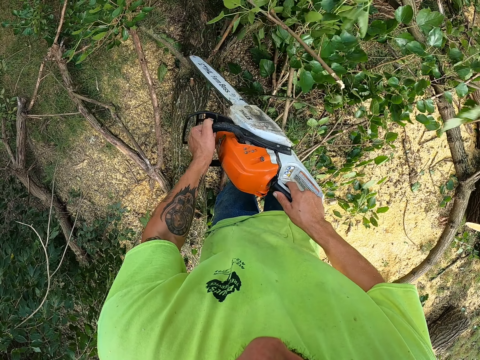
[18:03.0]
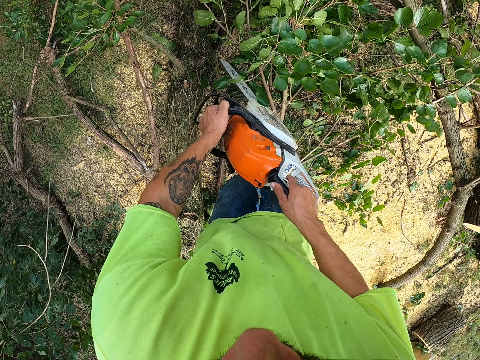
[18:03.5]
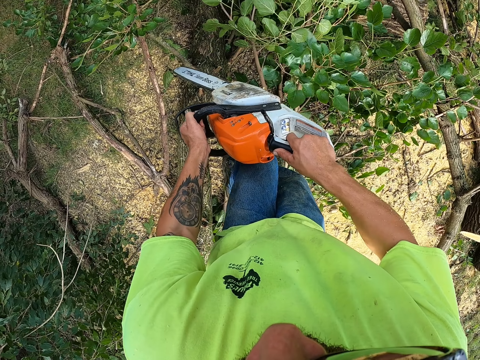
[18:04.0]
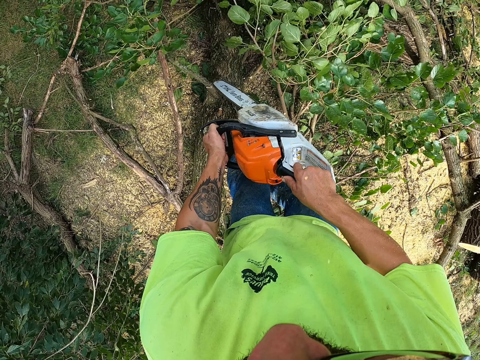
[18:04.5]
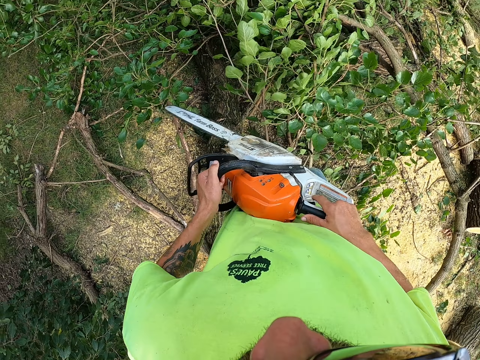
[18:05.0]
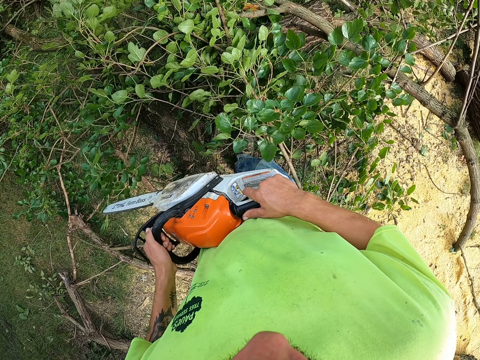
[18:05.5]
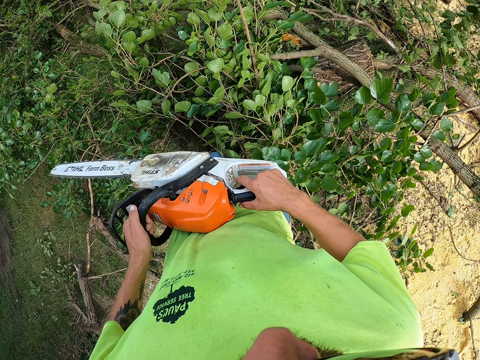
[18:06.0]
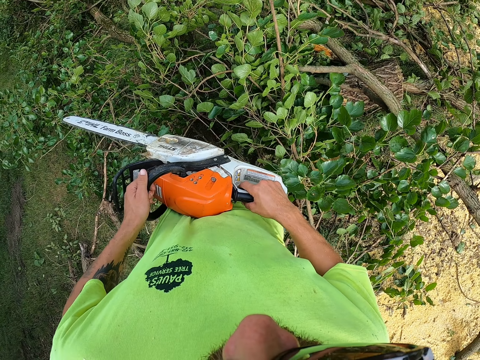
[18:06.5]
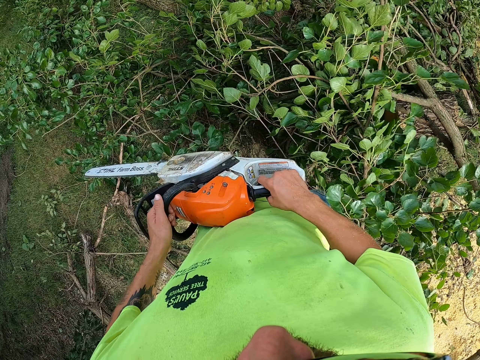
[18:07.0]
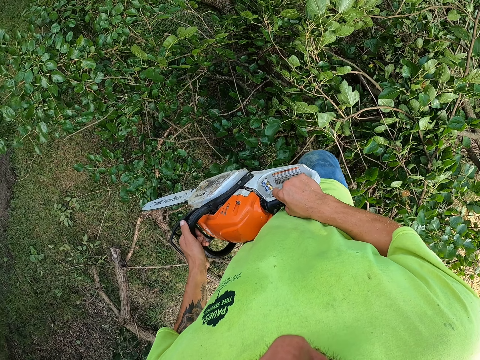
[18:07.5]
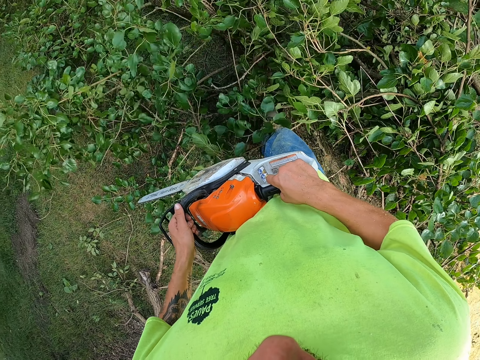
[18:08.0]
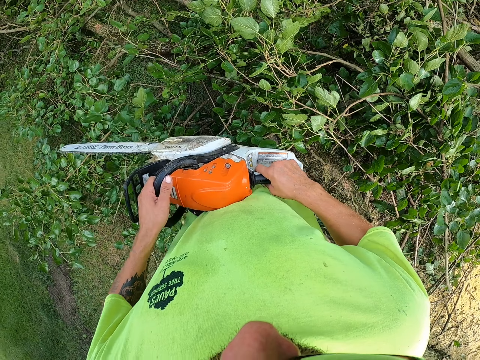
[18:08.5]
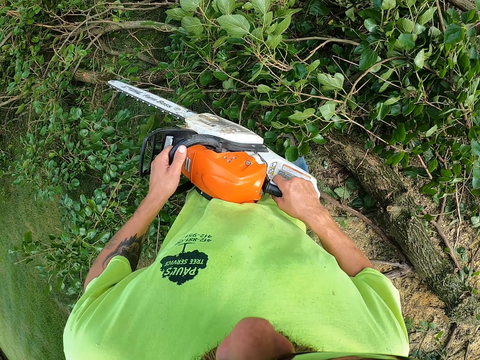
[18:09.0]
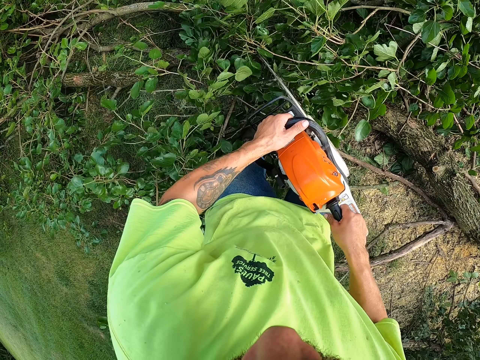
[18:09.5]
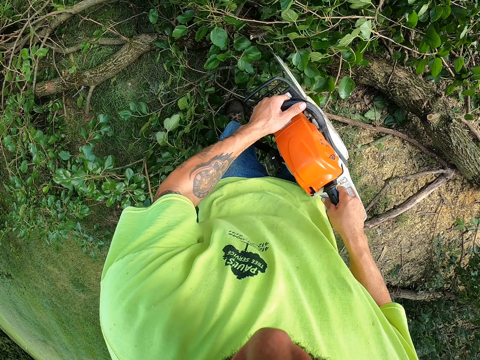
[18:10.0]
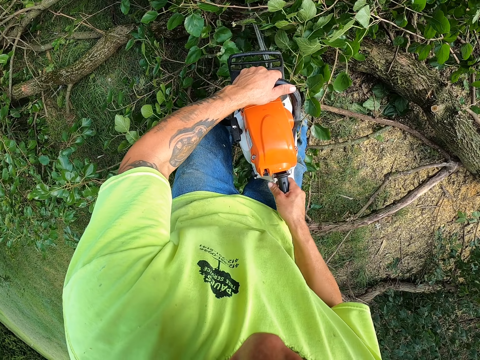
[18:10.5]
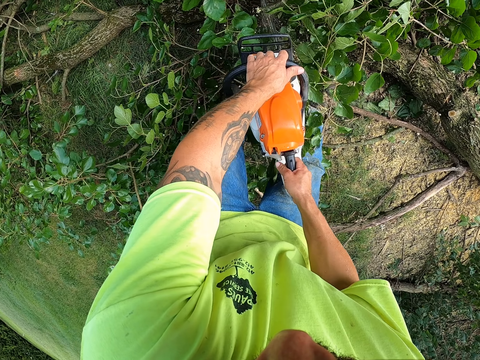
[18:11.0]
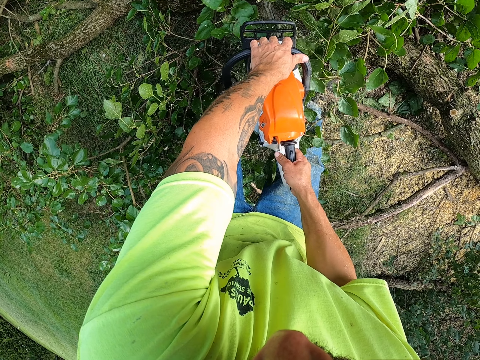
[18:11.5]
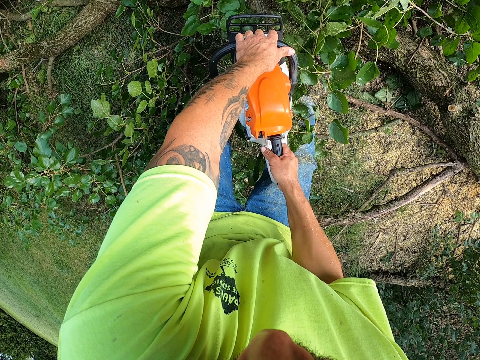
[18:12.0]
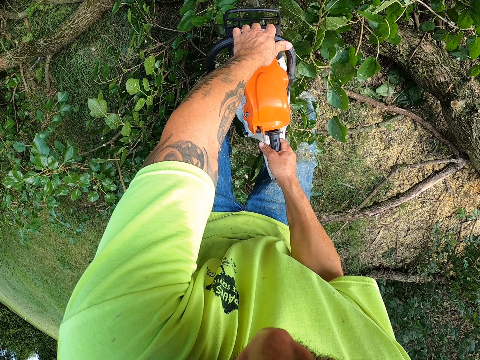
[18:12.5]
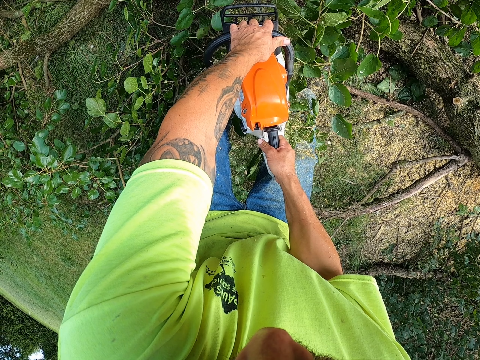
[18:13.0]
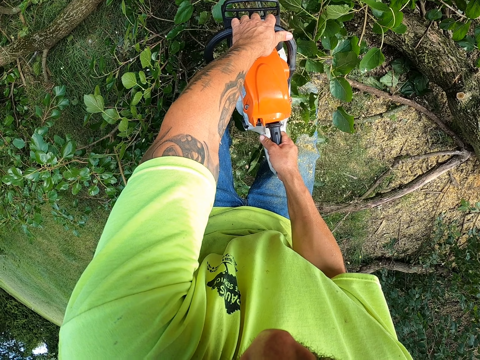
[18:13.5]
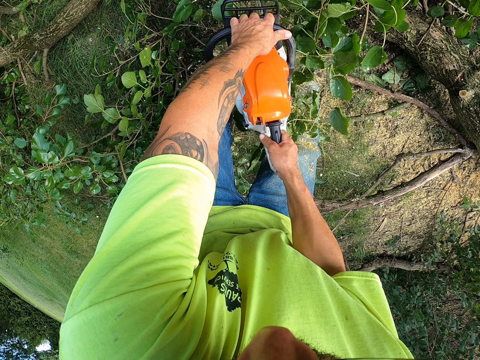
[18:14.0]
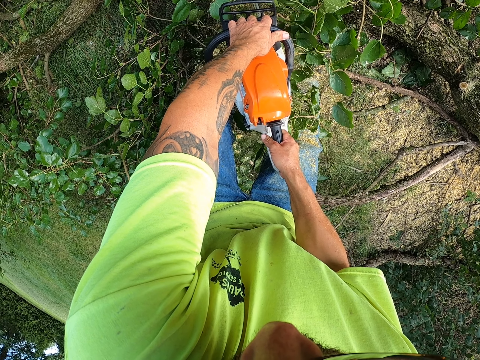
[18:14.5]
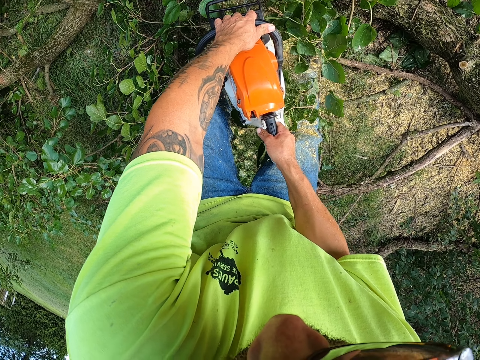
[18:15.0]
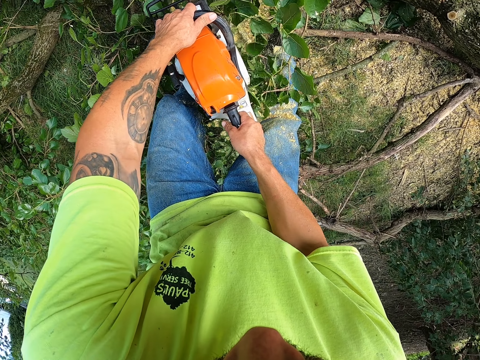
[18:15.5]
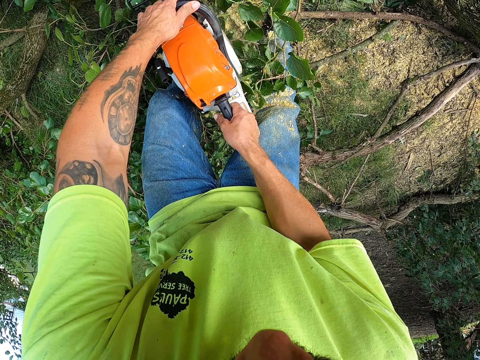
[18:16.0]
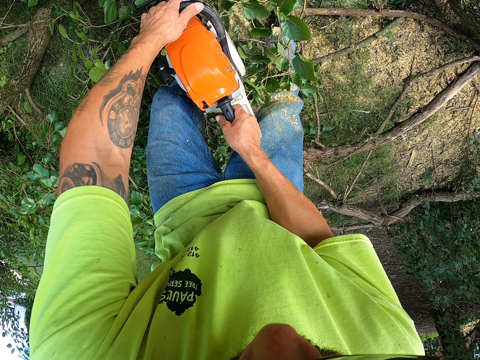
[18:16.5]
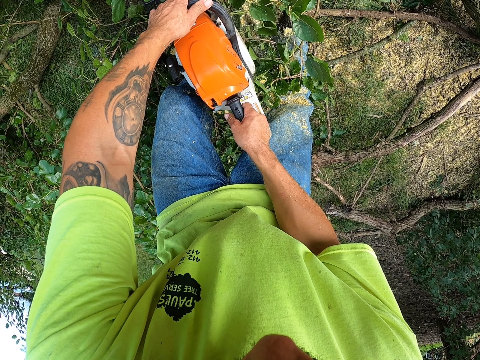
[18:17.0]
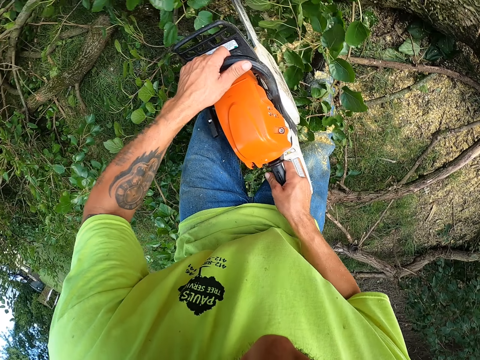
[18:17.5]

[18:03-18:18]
The camera wearer cuts the tree log with the power saw. They walk around. They cut the tree log with the power saw.

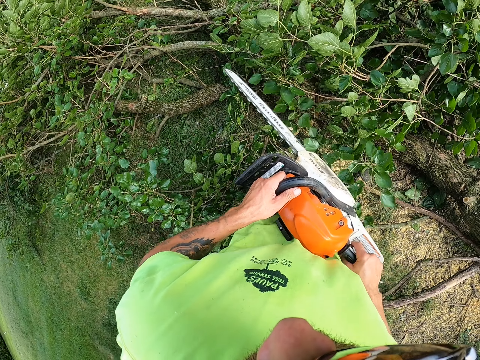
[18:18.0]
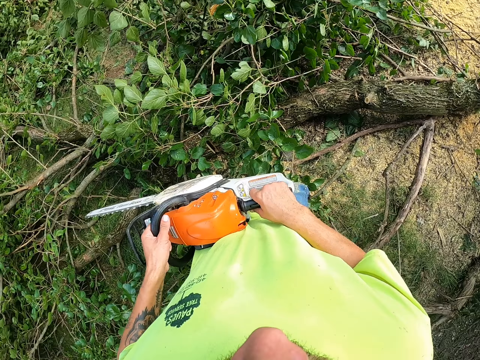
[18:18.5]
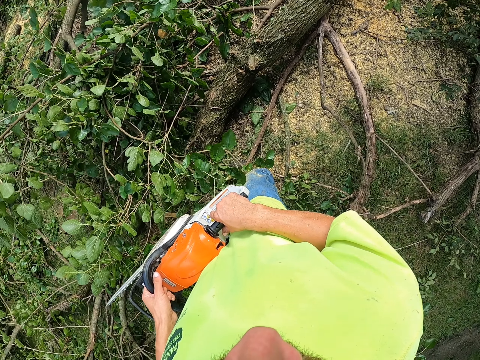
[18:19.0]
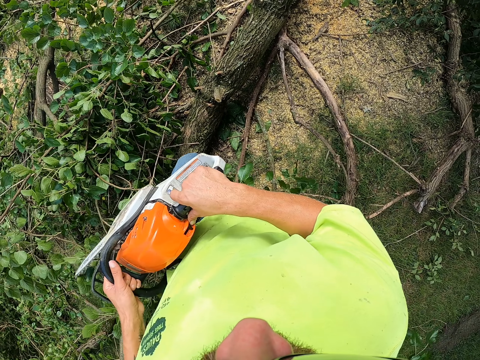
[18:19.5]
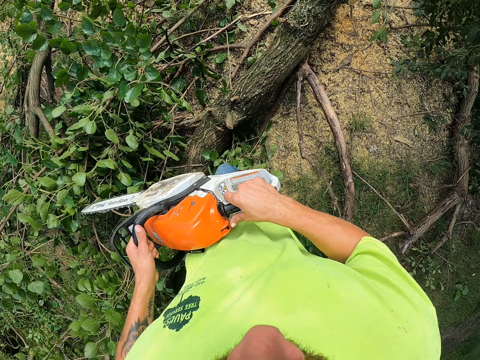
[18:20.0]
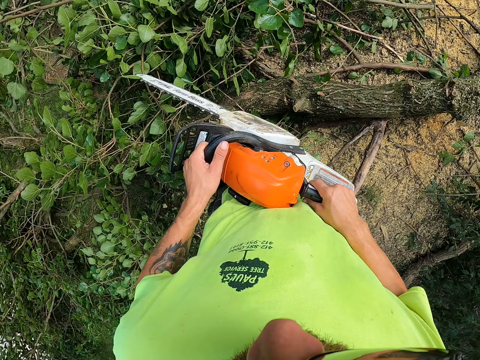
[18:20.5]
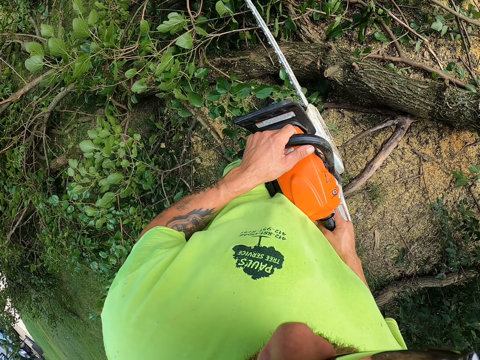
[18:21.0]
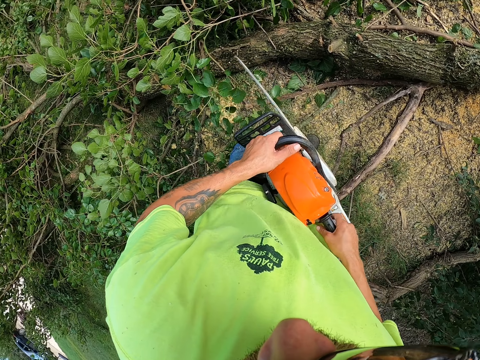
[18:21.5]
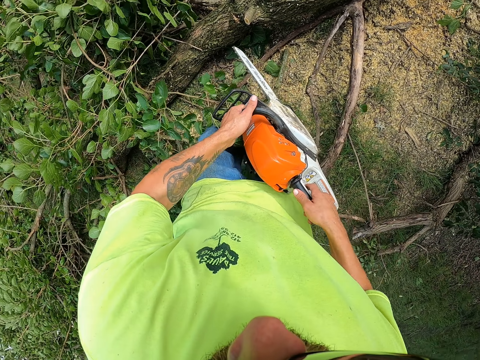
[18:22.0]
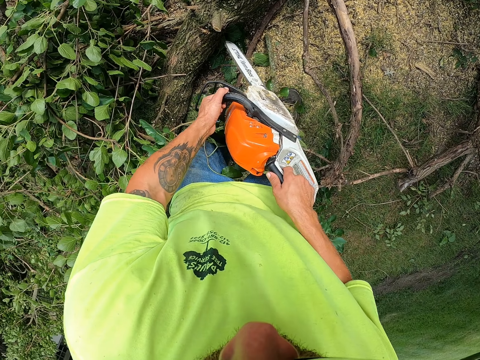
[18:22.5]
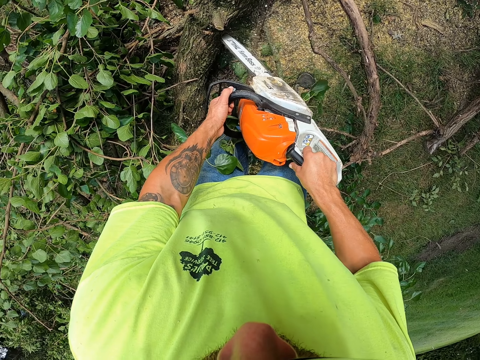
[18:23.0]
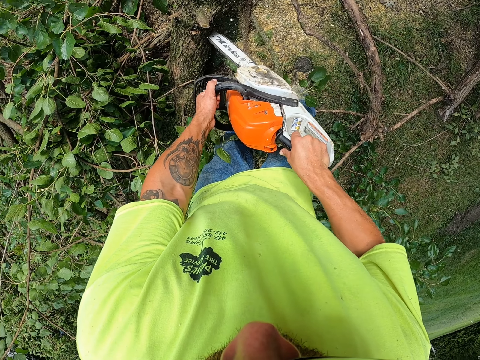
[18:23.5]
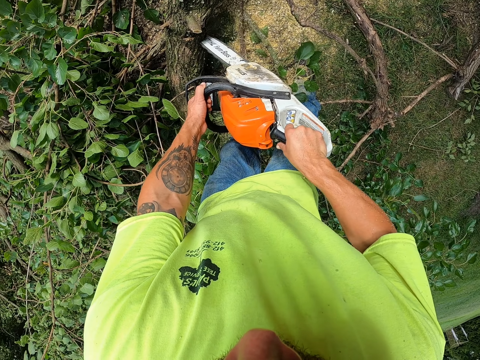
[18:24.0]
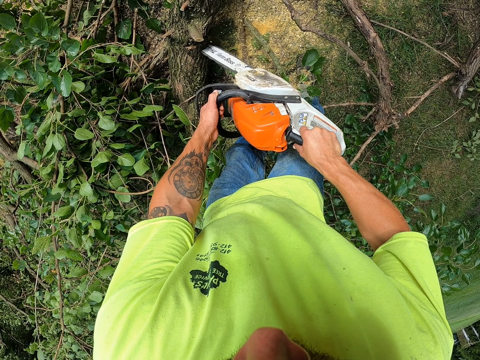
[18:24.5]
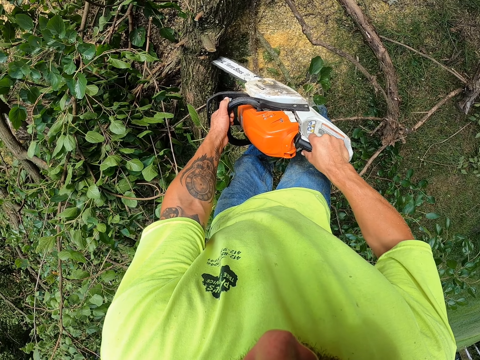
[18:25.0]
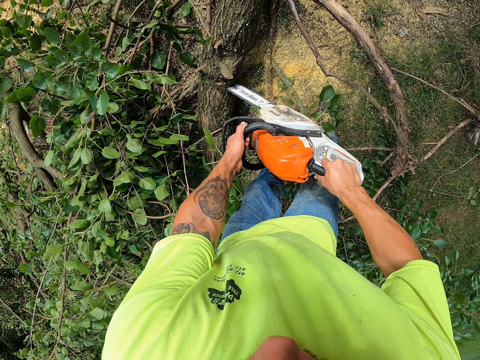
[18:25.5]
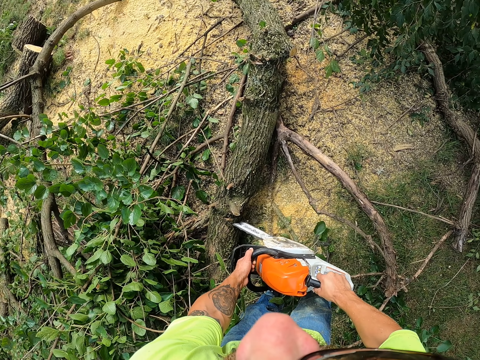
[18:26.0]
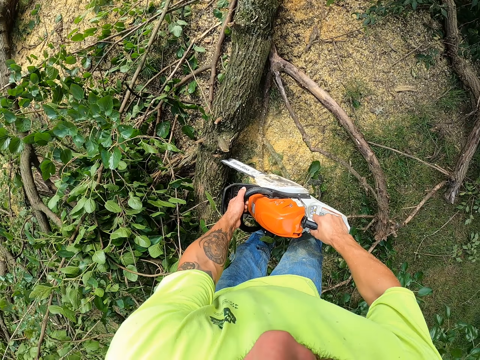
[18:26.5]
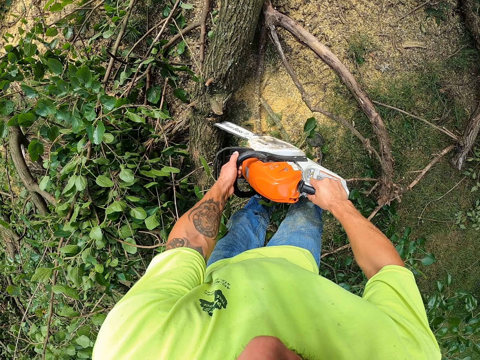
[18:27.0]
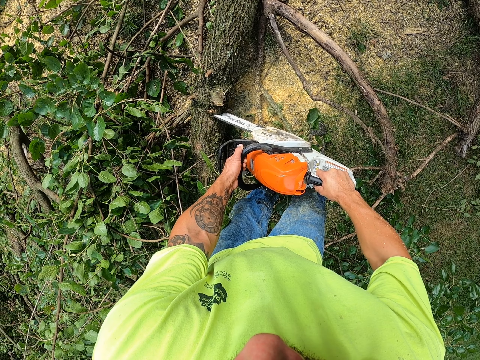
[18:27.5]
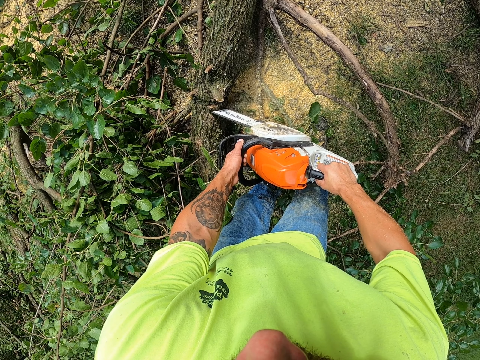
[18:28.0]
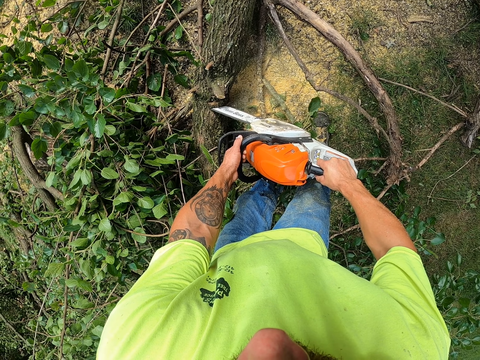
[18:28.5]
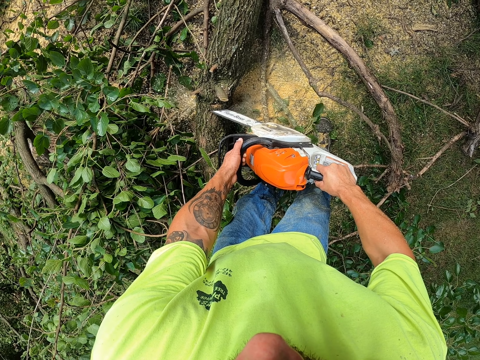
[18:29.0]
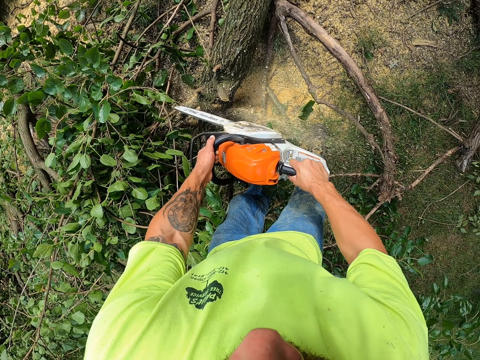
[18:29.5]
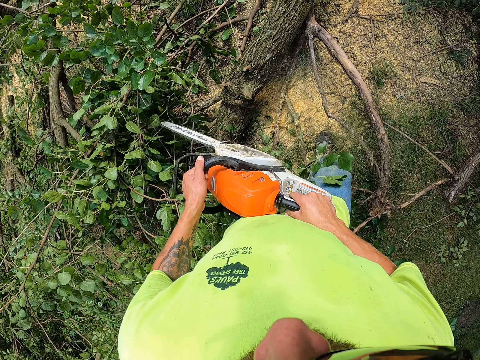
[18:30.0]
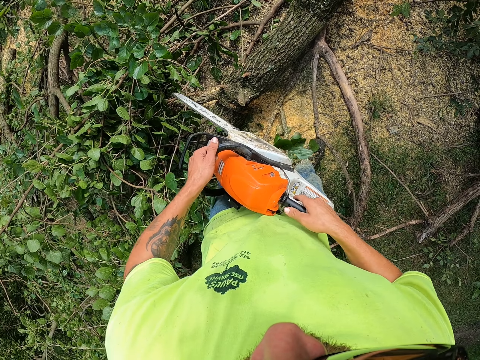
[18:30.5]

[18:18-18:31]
The camera wearer bucks up the tree on the ground with the chainsaw in his hand.
